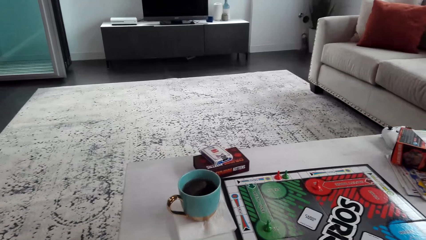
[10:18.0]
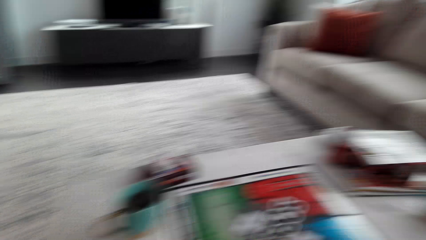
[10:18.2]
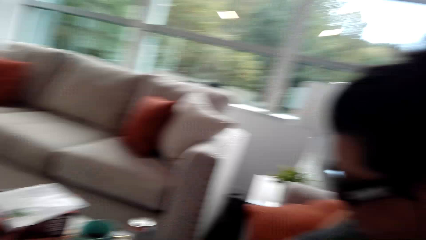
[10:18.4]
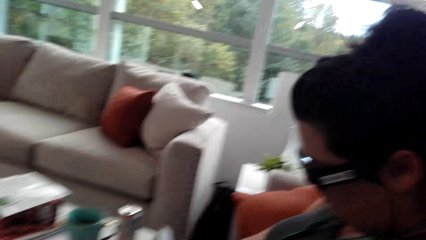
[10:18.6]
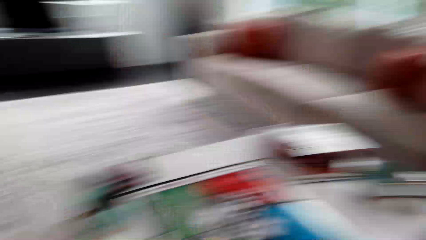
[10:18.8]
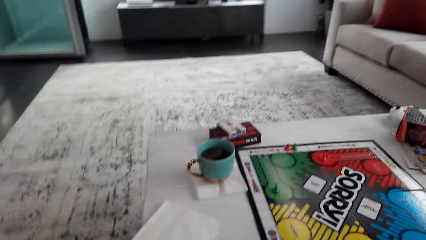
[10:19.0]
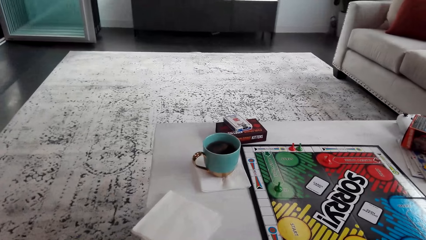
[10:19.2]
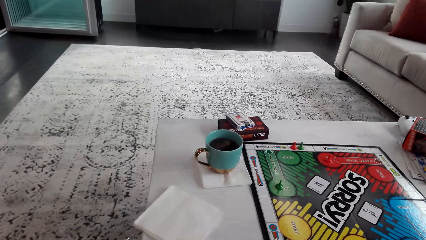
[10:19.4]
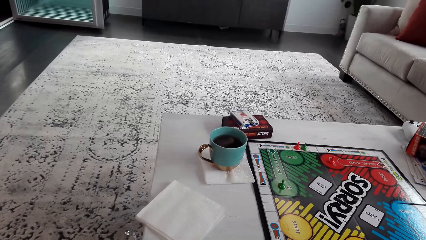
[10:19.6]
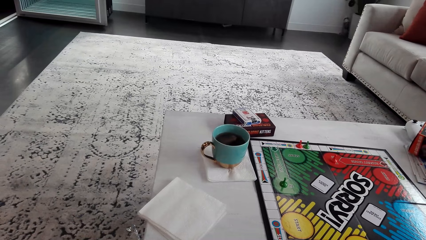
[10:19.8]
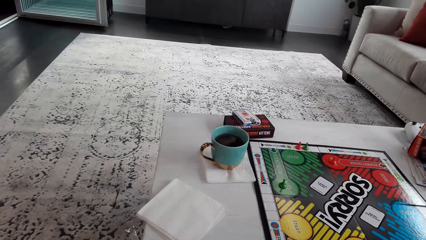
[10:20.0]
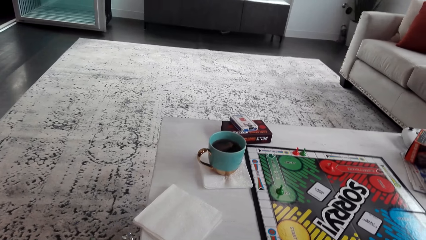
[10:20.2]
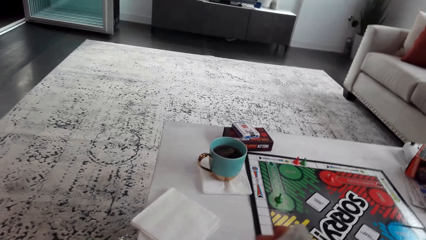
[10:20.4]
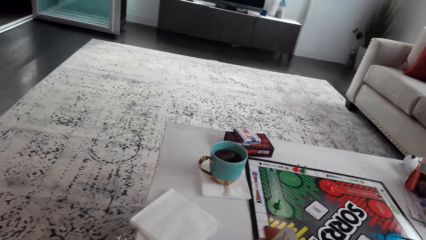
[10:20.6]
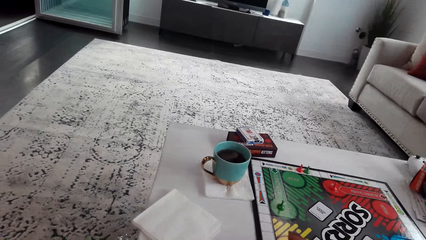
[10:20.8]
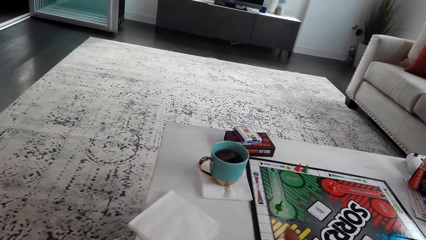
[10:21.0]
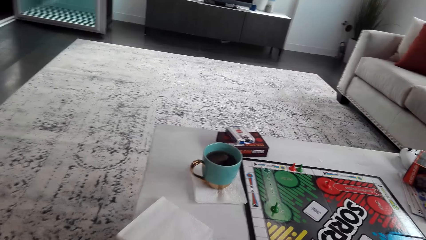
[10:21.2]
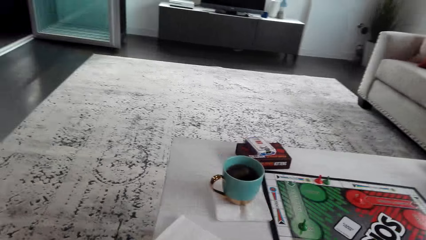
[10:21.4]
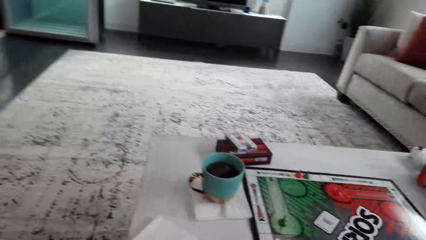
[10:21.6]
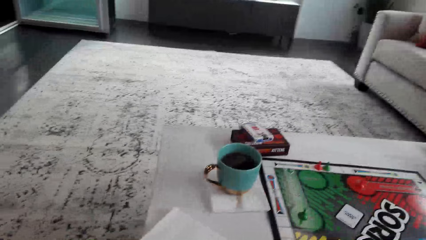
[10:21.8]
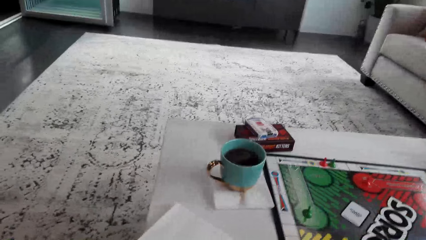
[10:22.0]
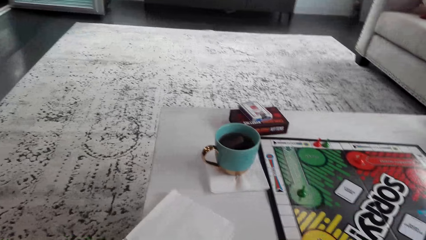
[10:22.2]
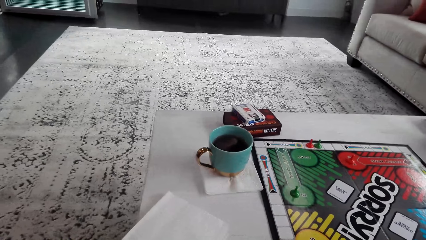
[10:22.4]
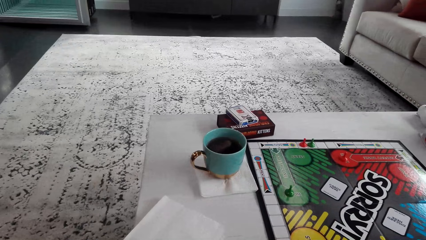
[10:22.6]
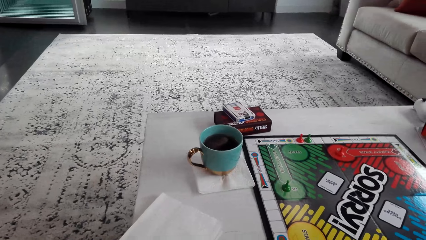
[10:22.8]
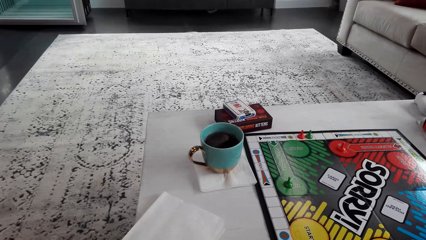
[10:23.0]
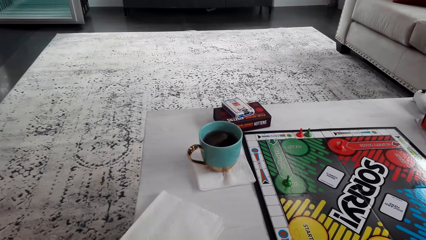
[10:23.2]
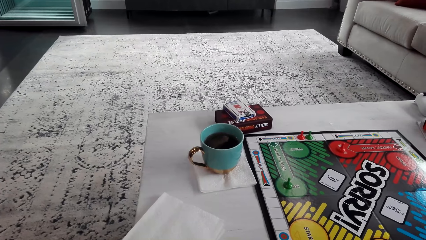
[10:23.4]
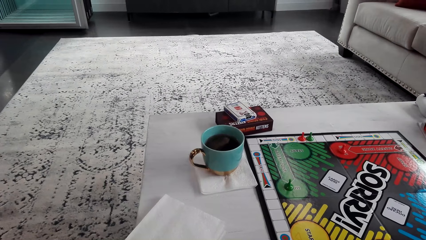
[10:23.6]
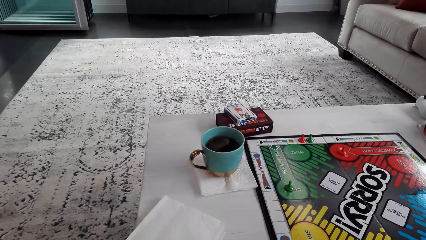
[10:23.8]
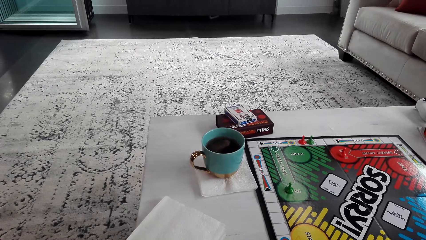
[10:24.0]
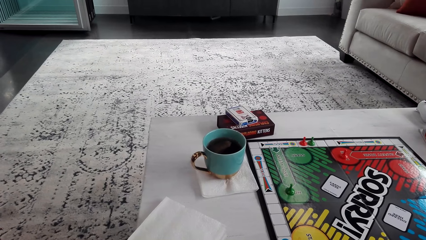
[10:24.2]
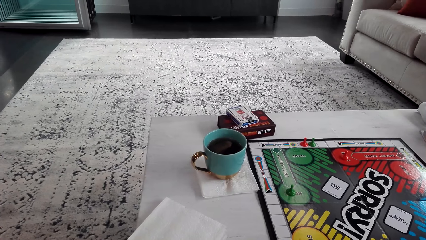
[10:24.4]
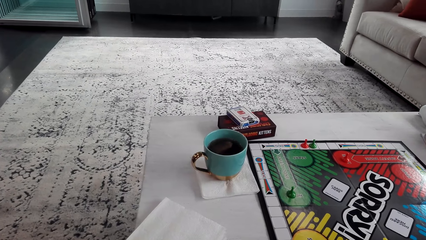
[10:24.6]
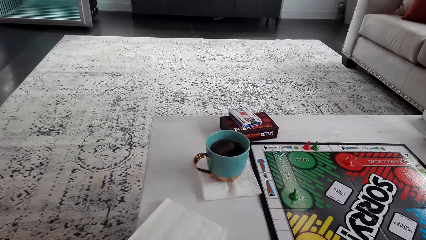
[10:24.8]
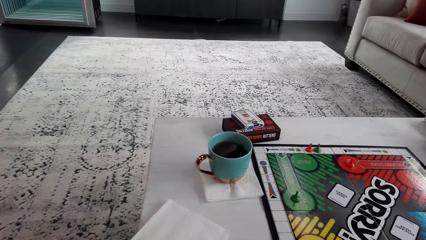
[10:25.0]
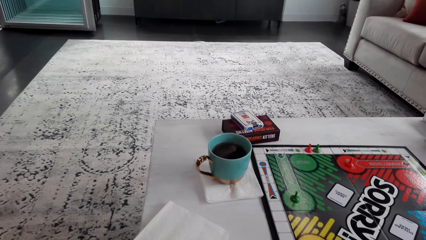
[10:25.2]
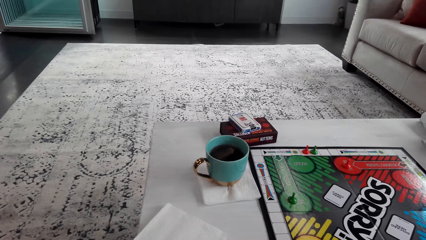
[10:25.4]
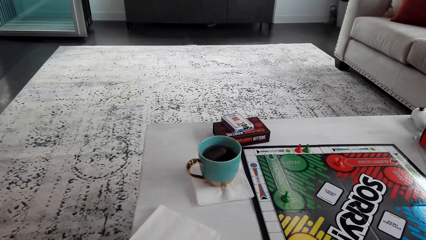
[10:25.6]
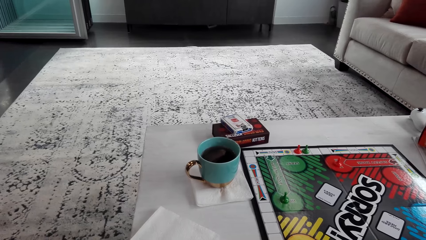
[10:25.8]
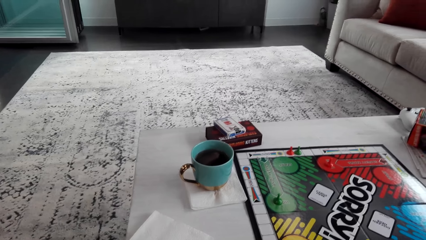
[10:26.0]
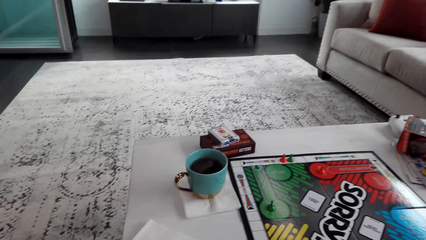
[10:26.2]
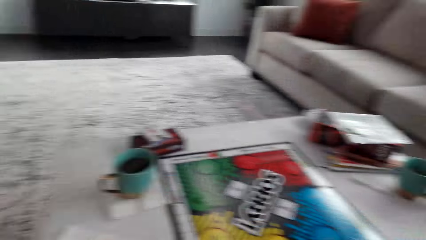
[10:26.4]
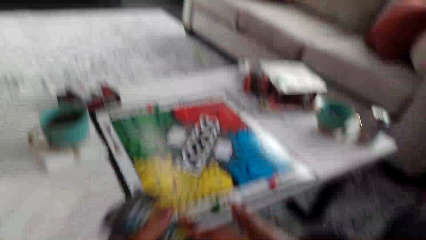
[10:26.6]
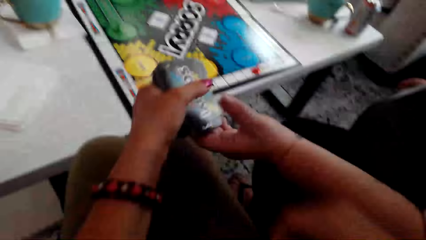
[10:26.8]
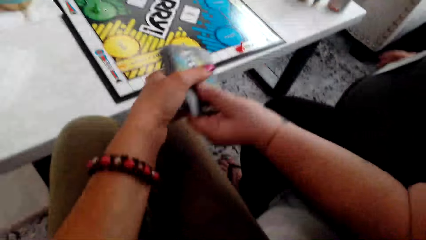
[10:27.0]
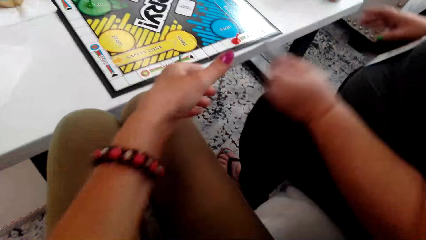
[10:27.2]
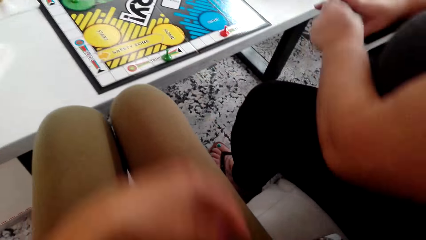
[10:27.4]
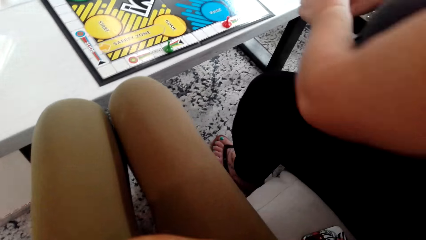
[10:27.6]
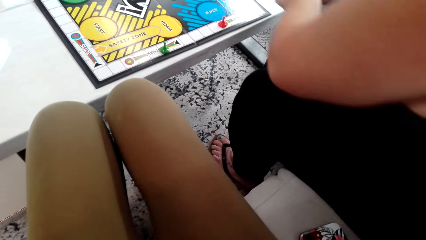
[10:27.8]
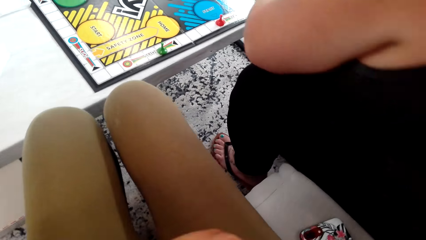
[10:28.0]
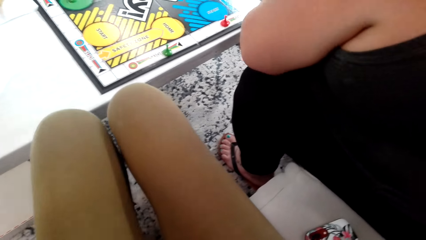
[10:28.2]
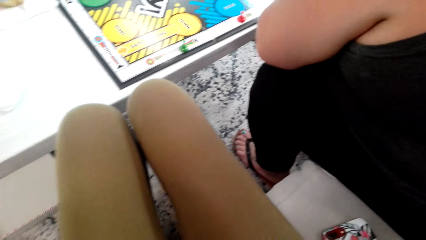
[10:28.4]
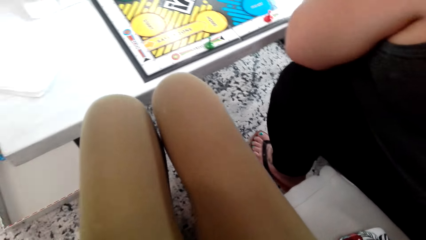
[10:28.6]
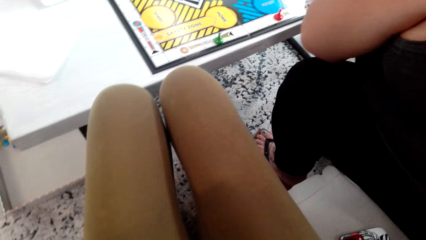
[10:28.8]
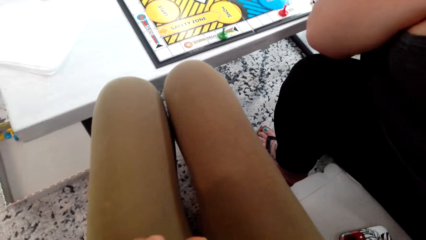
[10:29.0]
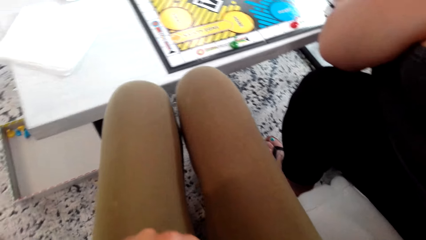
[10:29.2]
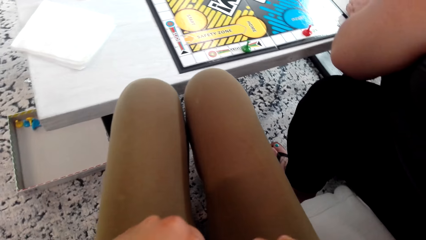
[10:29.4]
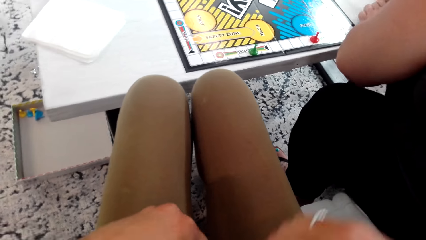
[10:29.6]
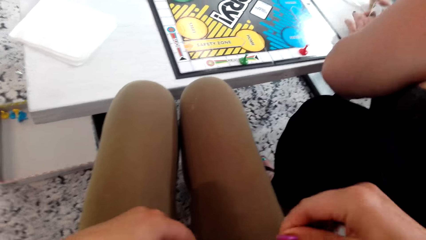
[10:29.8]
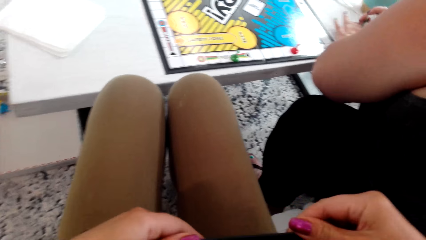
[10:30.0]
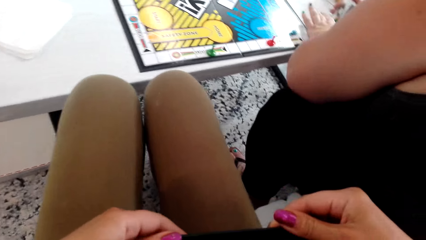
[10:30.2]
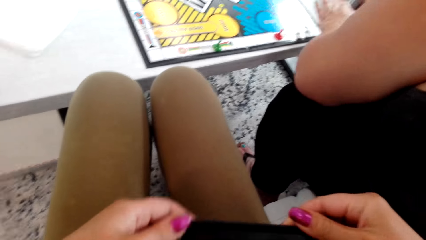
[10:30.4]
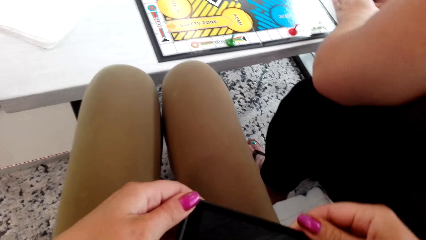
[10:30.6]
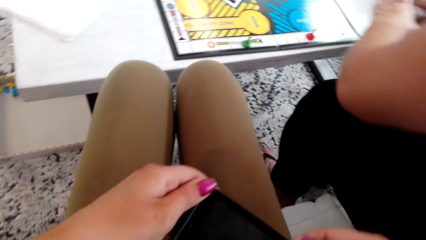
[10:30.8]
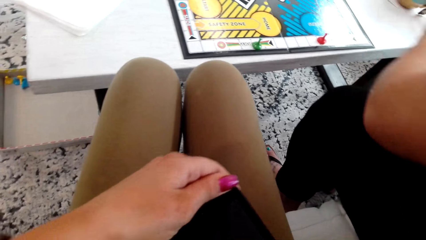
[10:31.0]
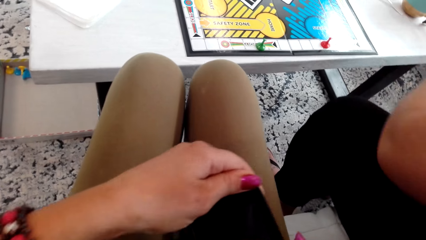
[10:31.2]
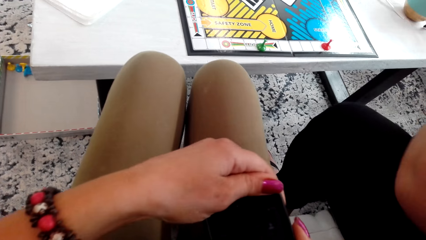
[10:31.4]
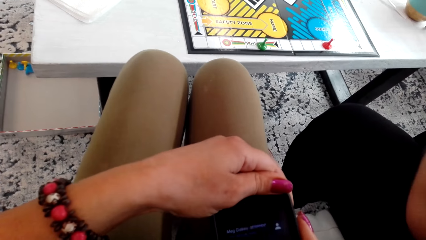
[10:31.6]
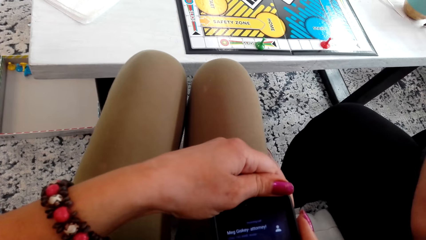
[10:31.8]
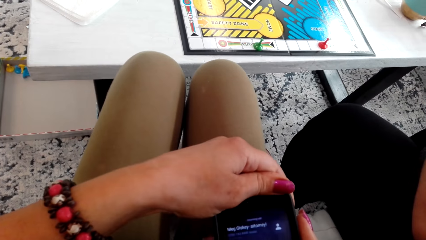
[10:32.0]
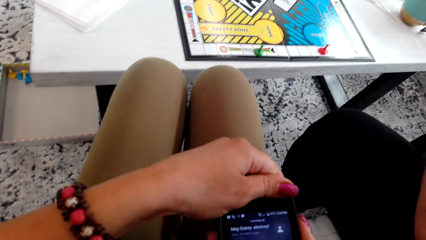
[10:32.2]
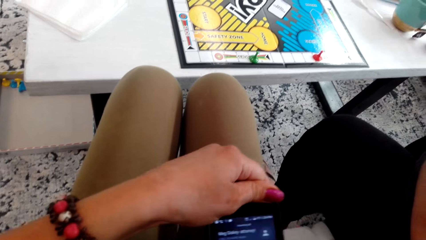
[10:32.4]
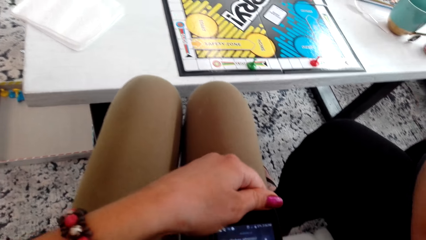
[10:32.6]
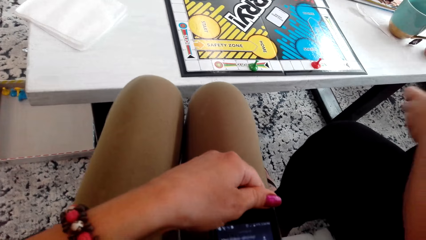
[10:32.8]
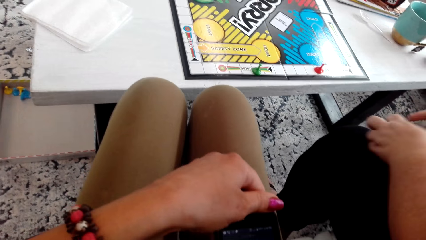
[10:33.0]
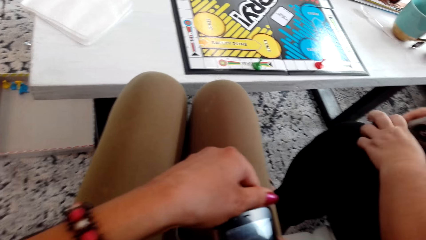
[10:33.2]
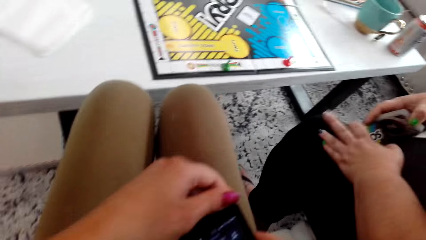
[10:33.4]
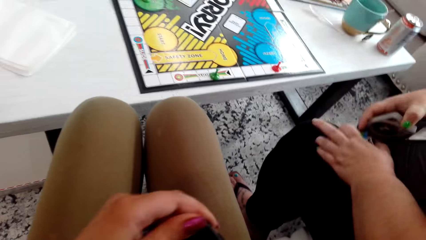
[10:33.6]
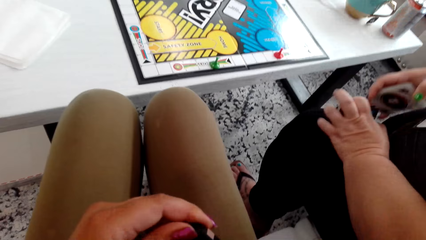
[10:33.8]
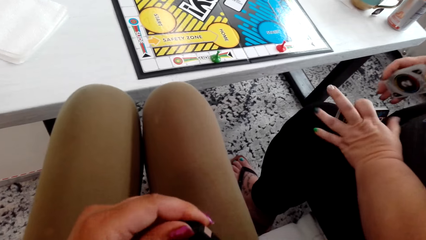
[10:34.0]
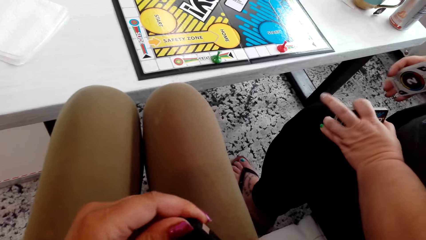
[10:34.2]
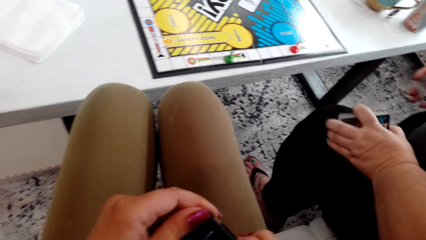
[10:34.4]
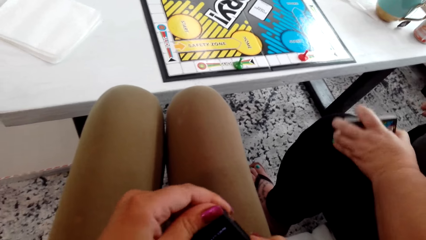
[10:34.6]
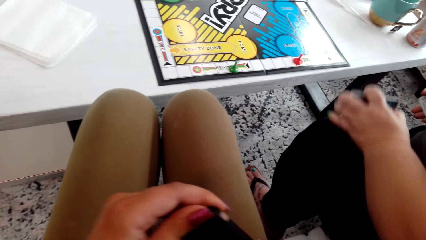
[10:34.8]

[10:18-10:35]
The camera wearer passes the cards to the woman. They pick the phone from the pocket. They operate their phone. They press the phone.
